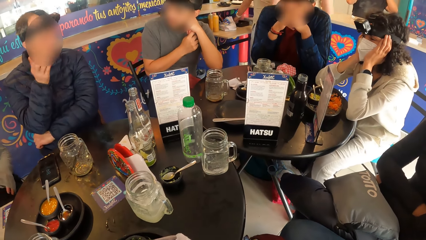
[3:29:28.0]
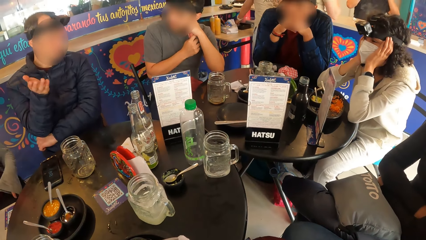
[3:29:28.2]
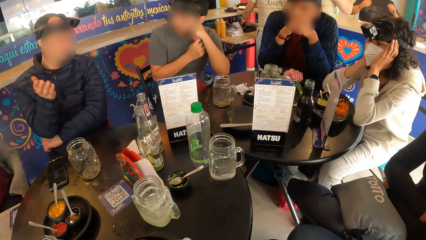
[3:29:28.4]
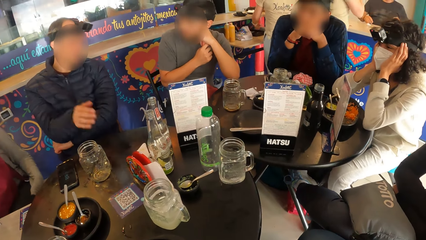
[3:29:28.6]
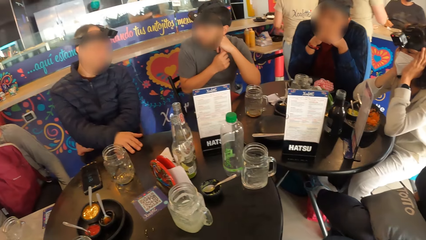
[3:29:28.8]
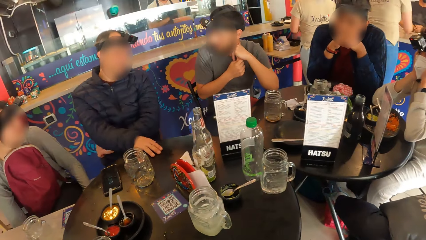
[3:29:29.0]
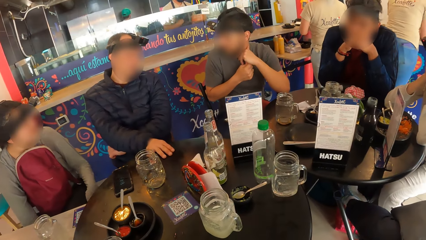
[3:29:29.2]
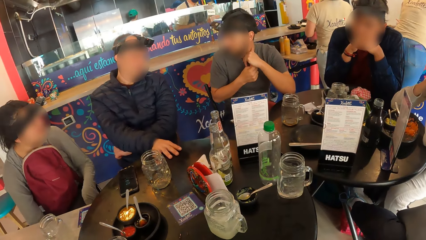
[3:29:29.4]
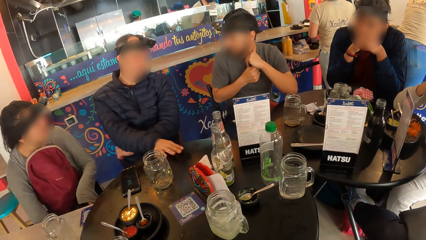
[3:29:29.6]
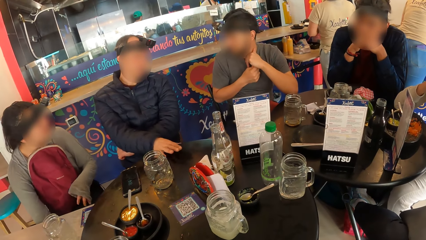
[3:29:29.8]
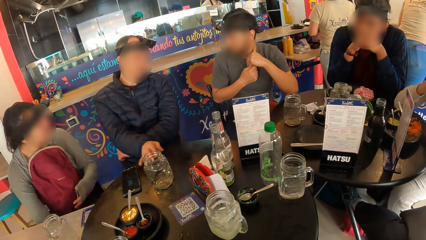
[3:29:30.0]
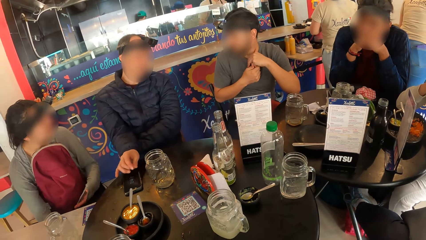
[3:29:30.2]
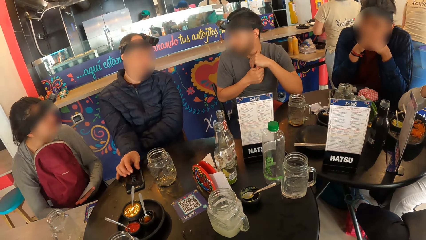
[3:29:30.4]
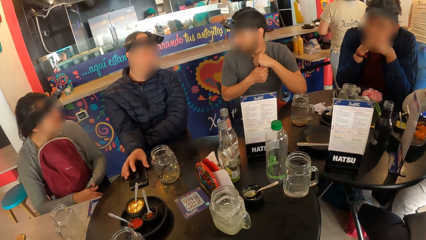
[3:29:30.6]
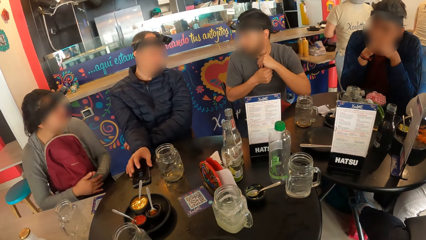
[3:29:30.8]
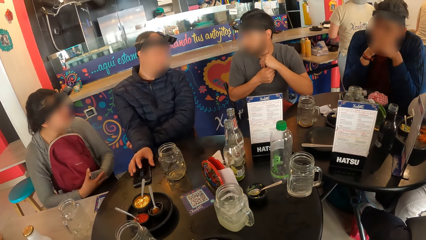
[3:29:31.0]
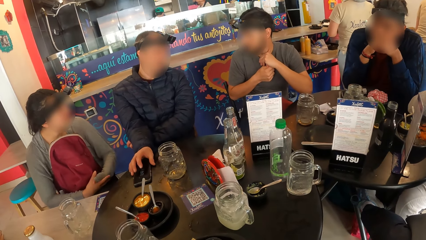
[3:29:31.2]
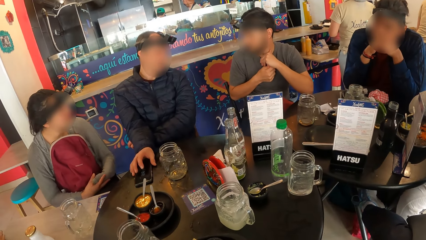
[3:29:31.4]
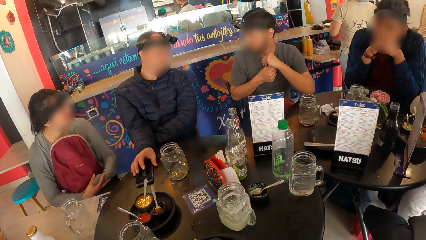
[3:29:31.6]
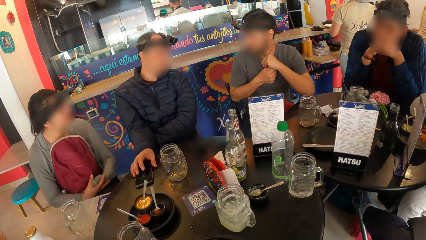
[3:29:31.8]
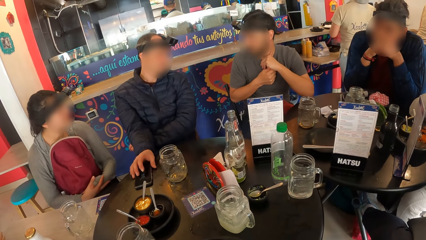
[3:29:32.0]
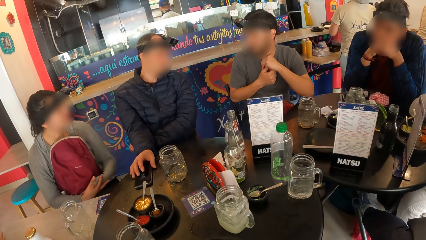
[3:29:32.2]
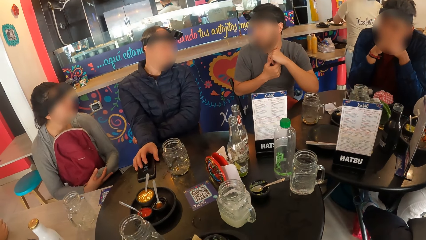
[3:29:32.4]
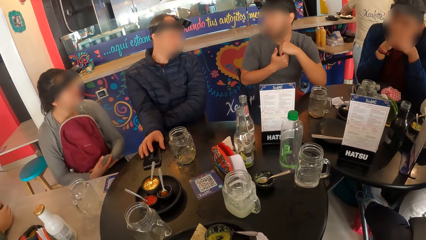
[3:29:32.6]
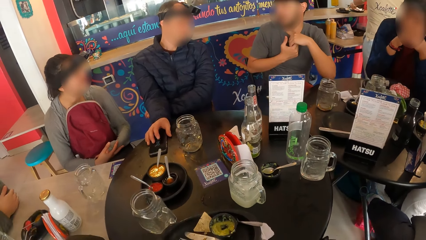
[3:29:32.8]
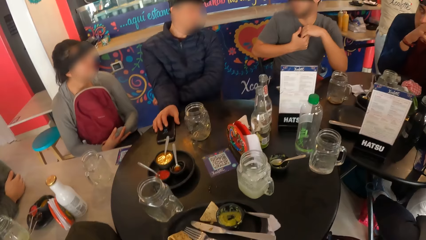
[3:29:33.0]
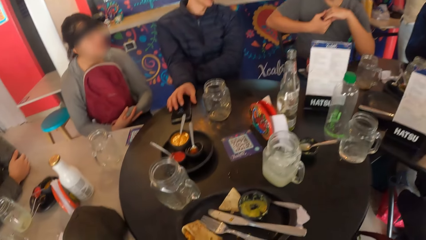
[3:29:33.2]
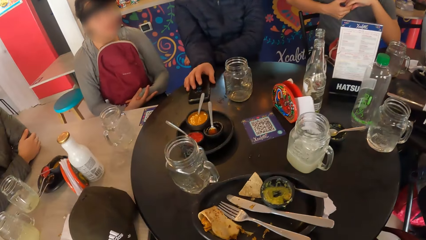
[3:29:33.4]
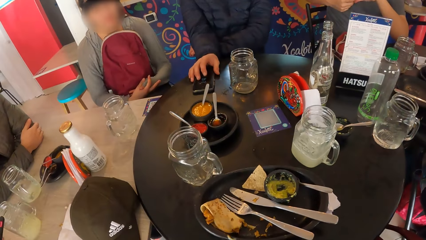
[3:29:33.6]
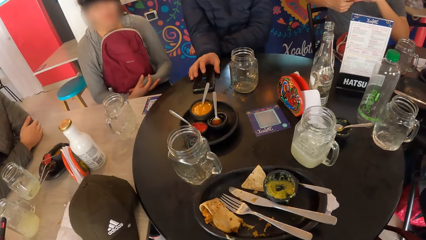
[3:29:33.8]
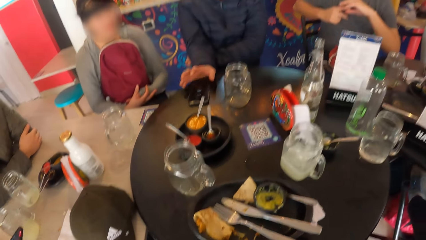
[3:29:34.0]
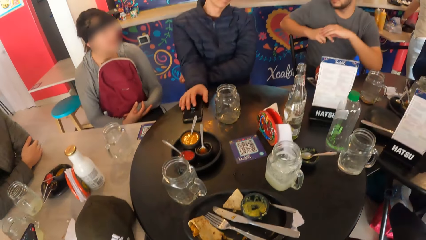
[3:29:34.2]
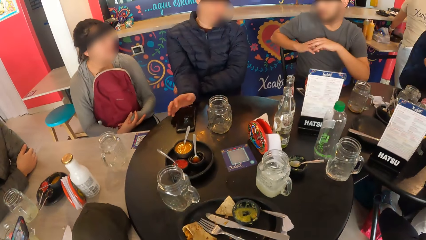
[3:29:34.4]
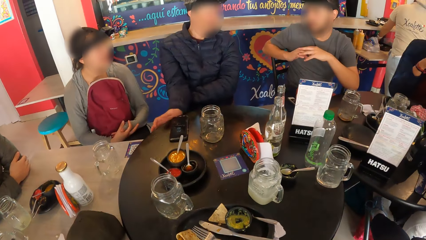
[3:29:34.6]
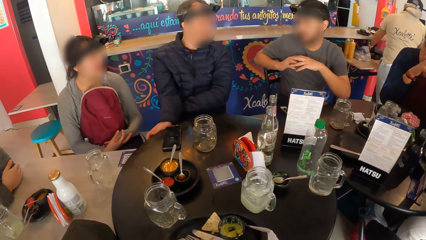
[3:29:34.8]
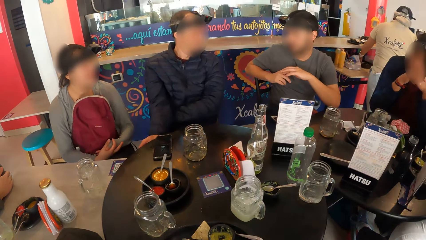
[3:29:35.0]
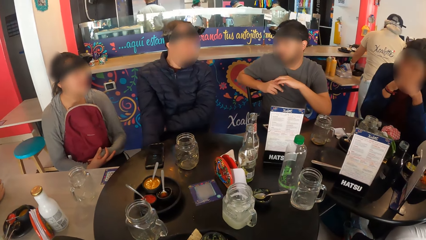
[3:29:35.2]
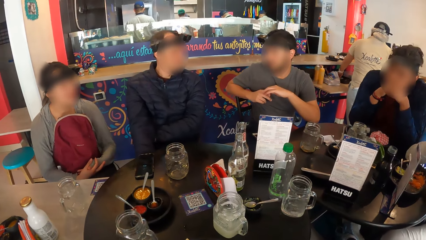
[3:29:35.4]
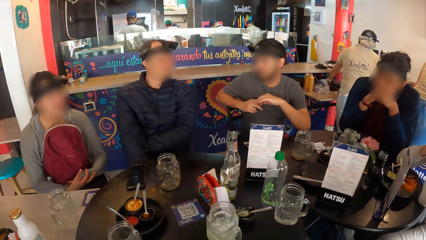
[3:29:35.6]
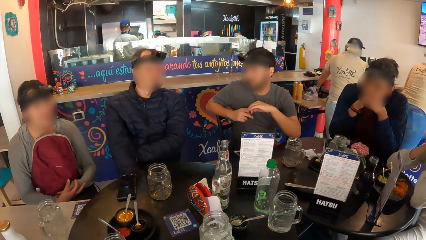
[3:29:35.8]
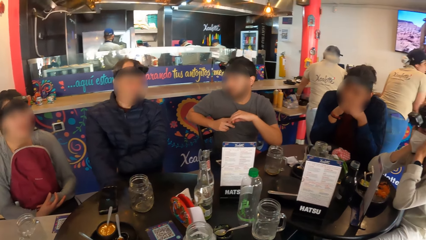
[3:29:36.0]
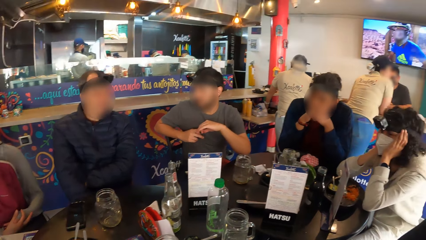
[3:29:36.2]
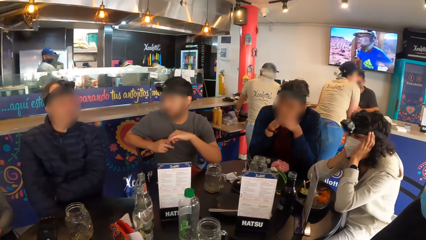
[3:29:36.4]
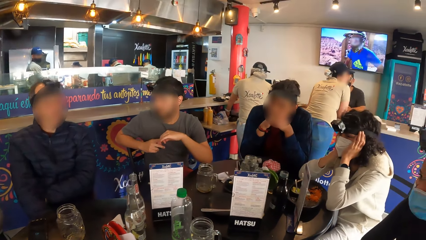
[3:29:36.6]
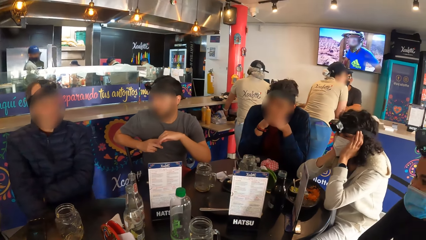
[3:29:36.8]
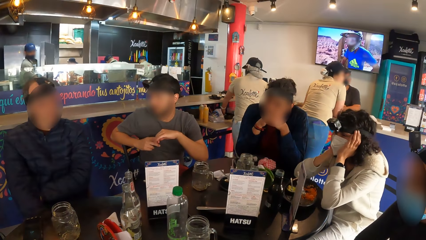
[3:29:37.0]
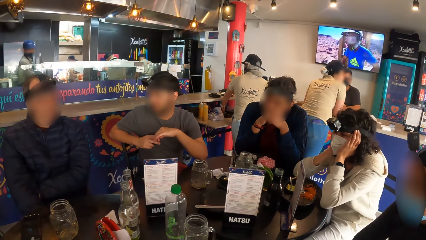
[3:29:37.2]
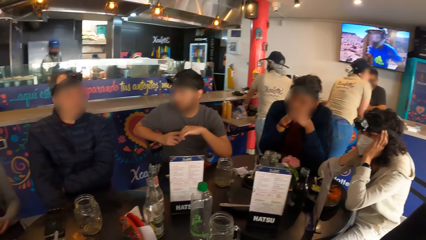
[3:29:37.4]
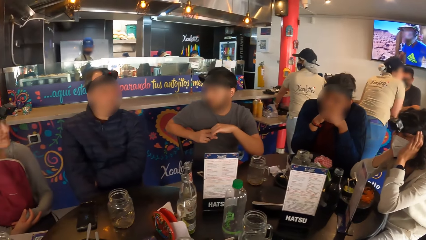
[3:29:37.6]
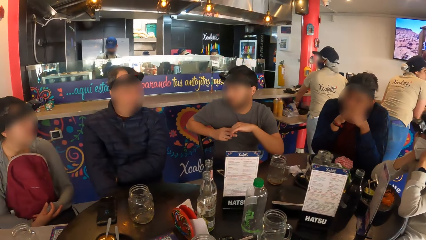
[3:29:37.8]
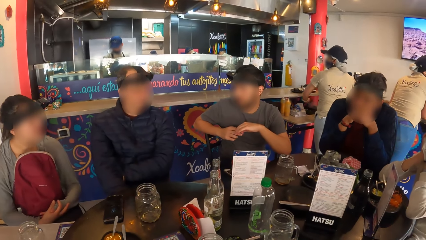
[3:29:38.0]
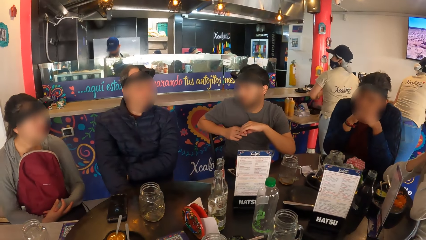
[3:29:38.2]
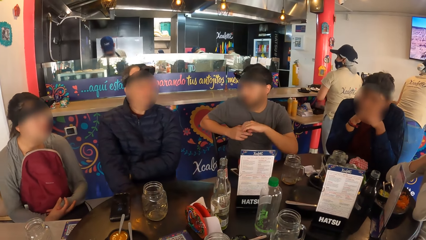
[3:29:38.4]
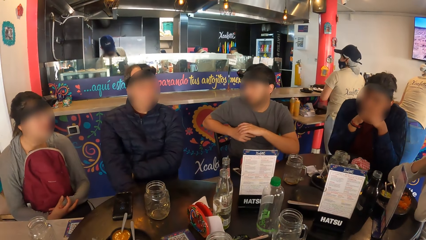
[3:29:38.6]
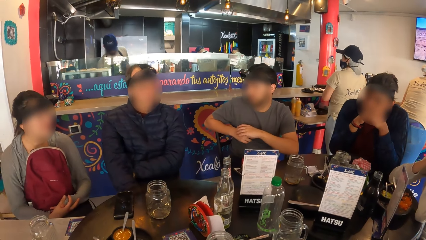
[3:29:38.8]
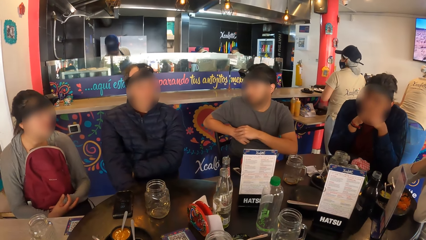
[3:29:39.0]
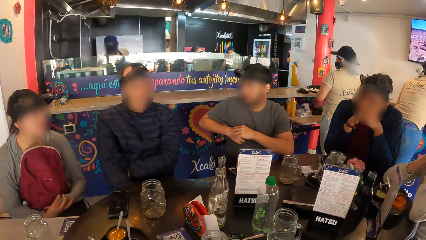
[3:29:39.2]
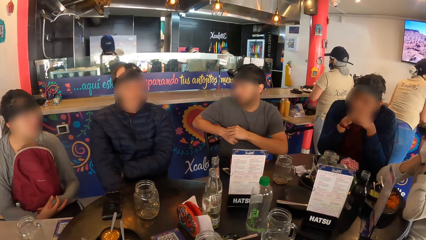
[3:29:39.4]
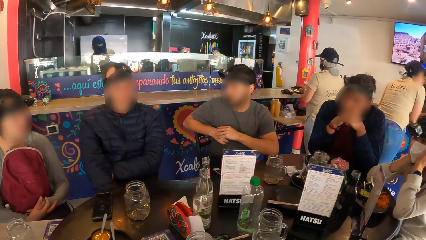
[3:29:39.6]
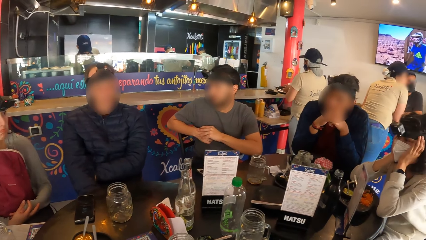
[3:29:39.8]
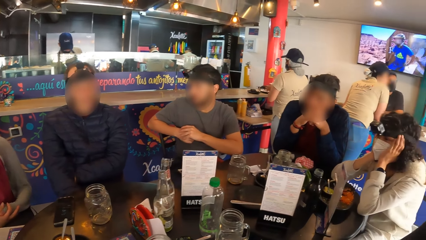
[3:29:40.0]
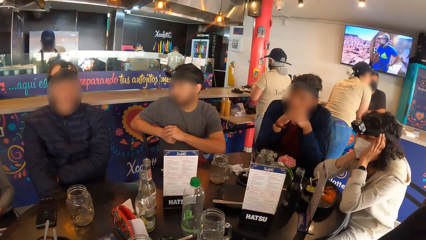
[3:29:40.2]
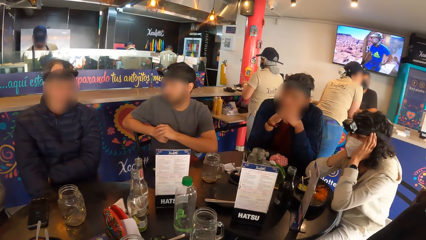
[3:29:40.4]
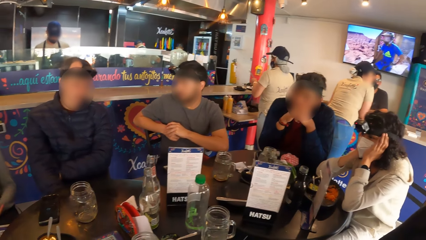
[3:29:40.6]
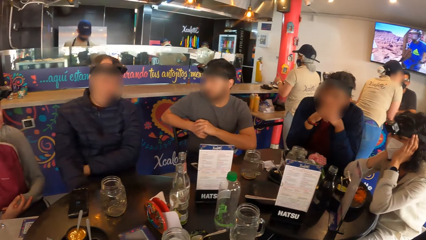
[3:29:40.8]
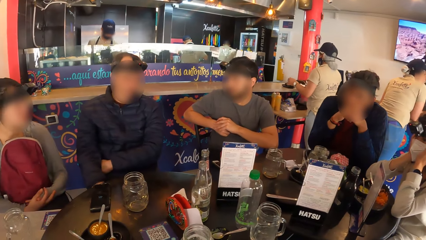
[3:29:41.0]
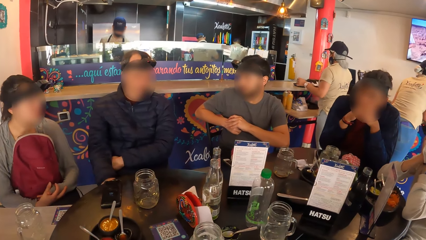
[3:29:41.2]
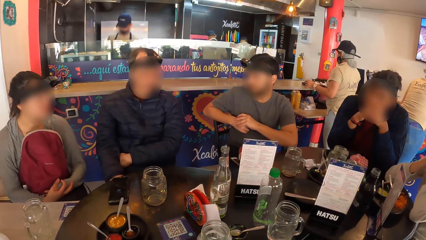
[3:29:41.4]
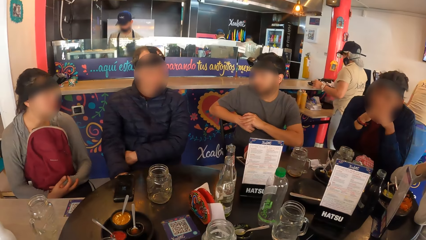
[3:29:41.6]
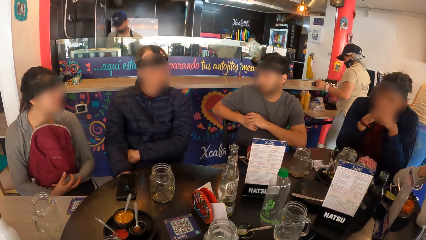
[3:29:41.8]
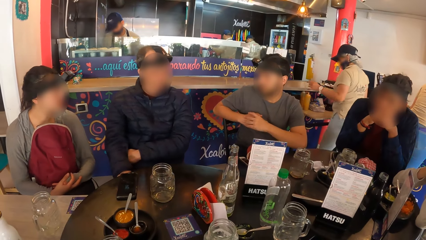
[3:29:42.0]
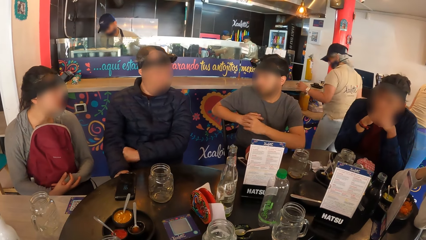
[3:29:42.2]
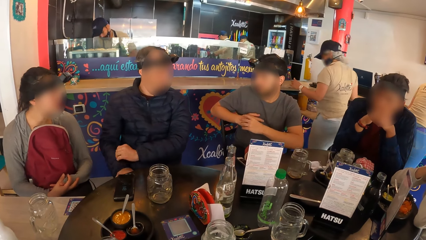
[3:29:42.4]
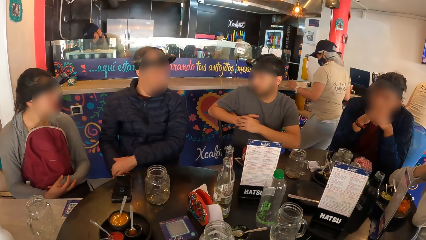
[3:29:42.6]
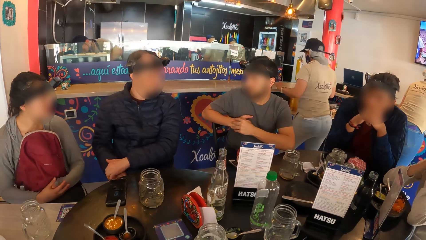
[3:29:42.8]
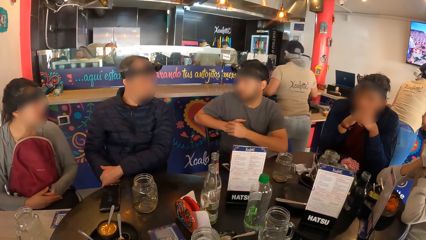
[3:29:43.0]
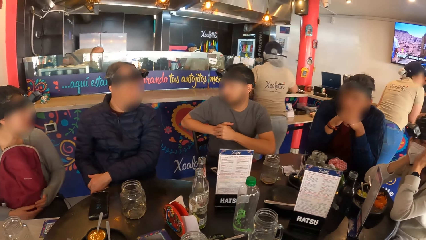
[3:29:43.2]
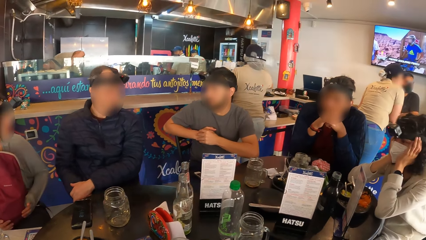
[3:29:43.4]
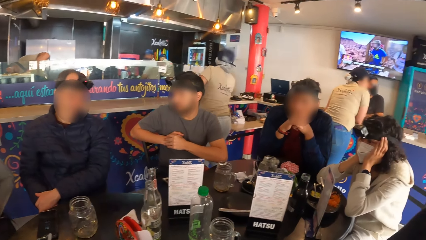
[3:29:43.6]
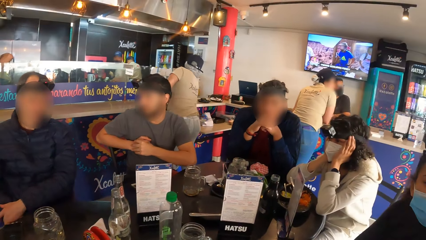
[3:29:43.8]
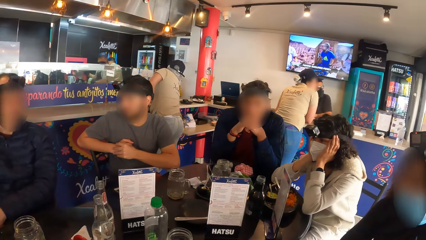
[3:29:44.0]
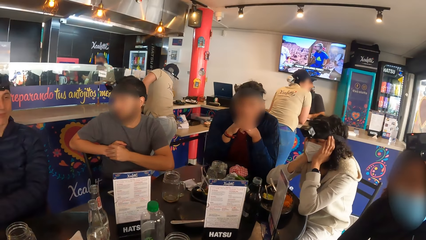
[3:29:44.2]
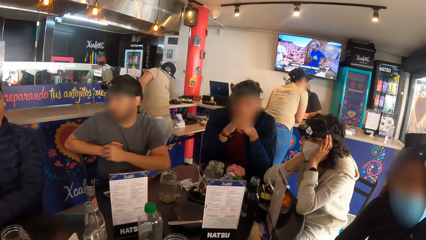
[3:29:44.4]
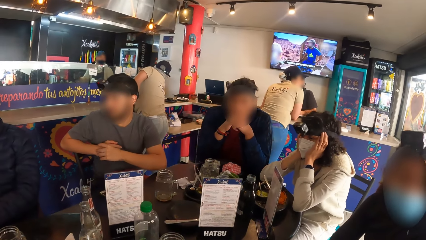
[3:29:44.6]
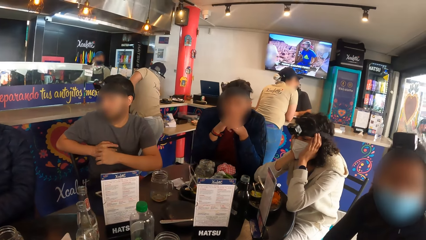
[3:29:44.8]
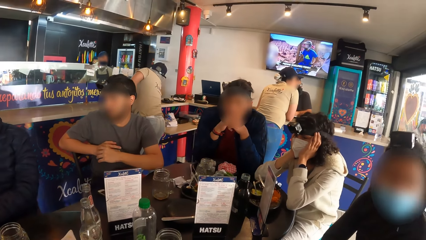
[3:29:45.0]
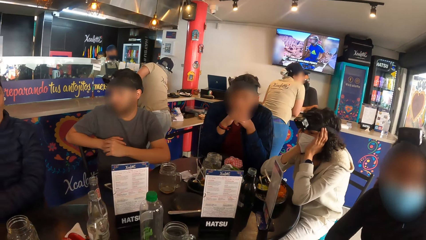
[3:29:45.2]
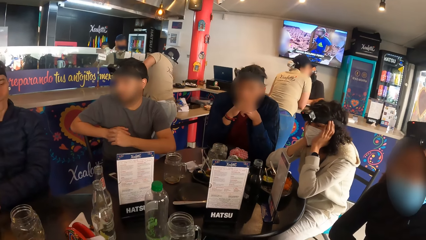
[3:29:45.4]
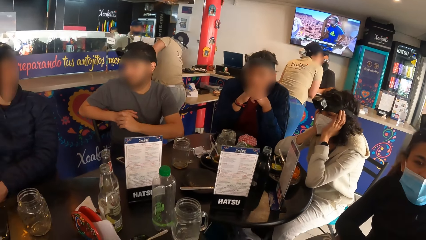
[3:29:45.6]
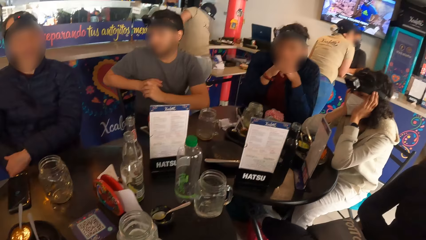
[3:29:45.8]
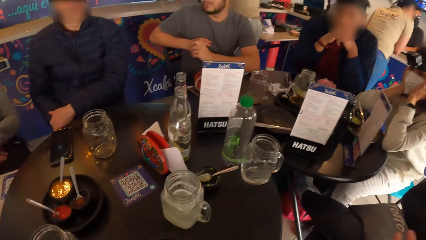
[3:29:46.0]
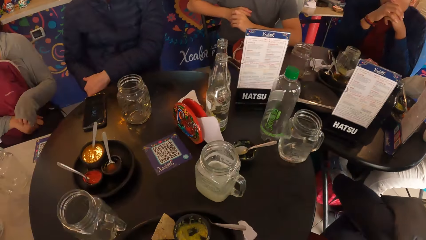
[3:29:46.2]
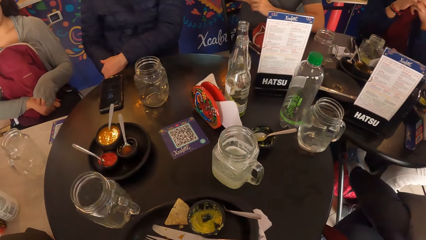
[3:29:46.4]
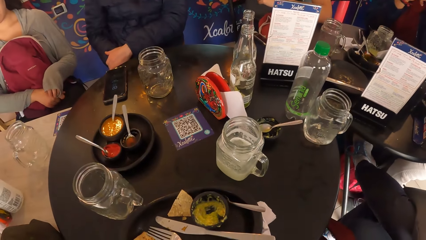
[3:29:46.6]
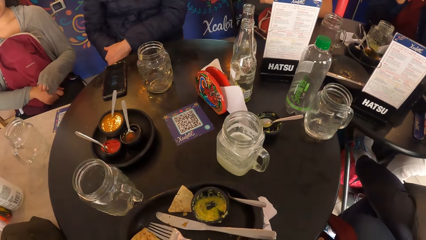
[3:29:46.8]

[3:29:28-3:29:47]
A man interacts with another man. The first man adjusts a phone on the table with his right hand.
